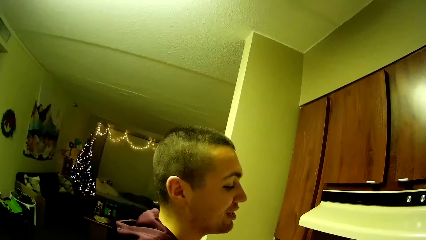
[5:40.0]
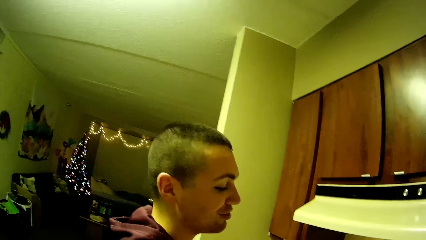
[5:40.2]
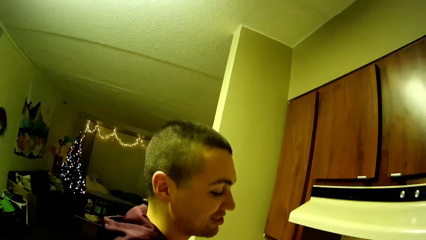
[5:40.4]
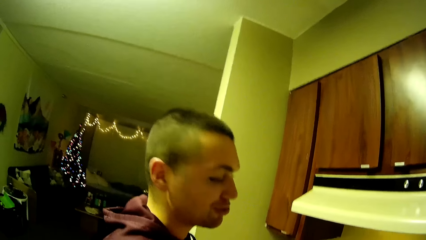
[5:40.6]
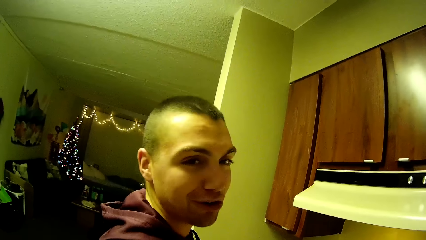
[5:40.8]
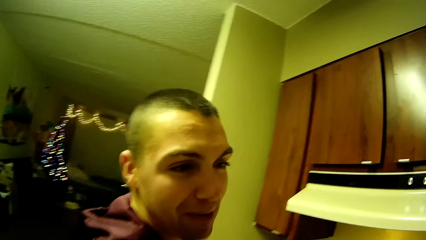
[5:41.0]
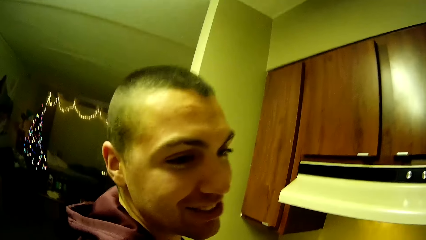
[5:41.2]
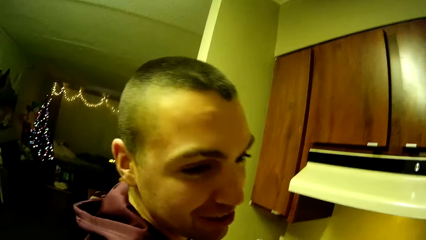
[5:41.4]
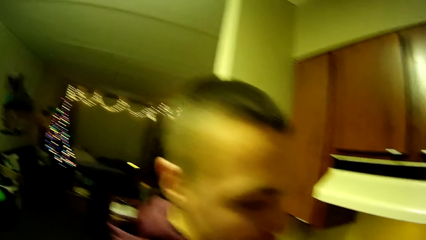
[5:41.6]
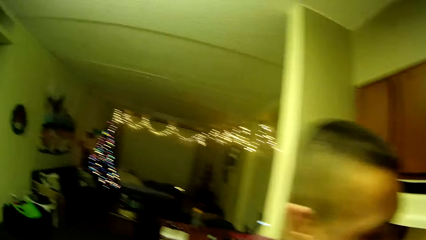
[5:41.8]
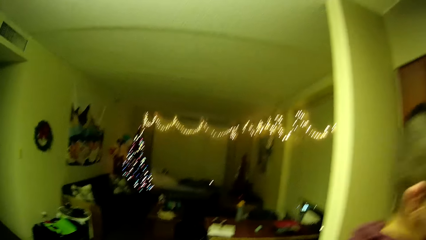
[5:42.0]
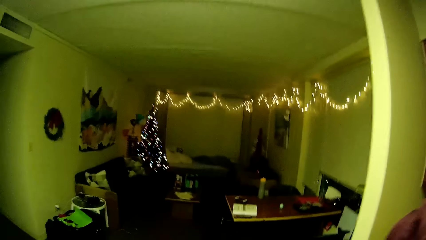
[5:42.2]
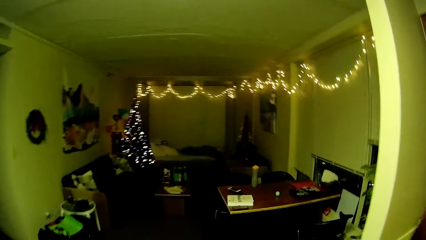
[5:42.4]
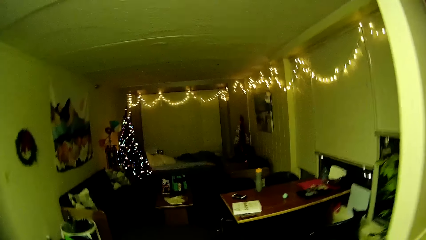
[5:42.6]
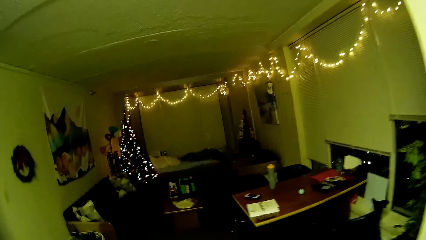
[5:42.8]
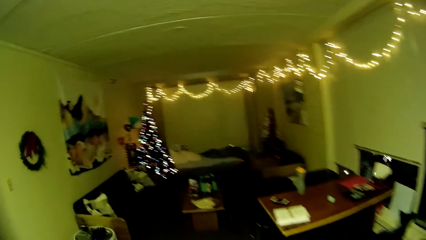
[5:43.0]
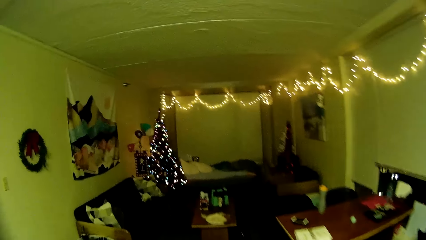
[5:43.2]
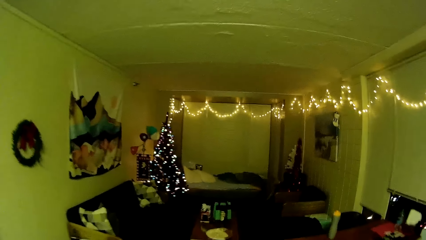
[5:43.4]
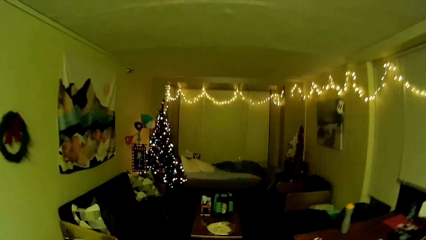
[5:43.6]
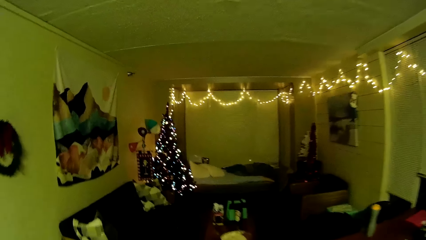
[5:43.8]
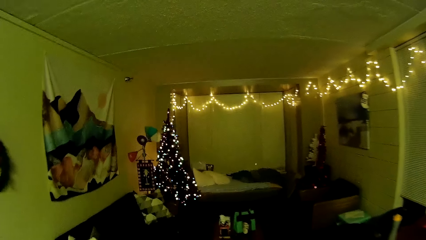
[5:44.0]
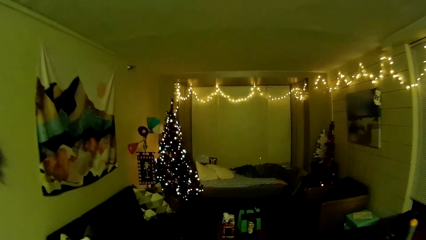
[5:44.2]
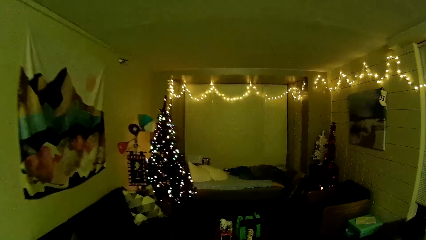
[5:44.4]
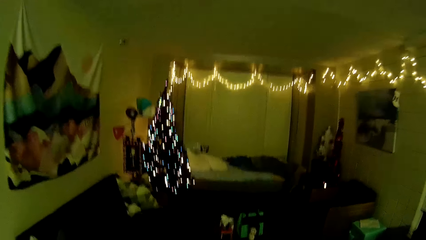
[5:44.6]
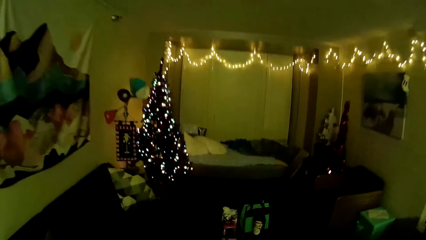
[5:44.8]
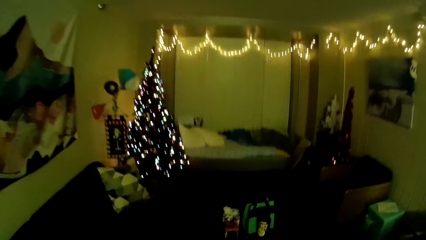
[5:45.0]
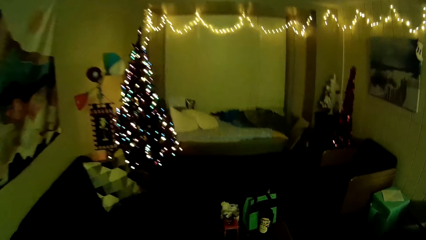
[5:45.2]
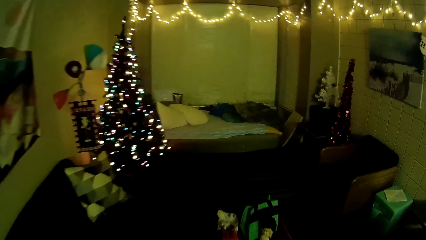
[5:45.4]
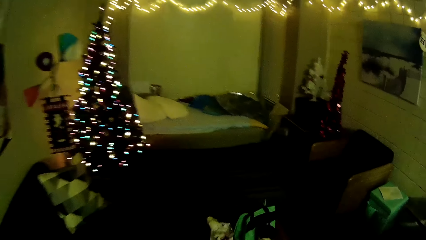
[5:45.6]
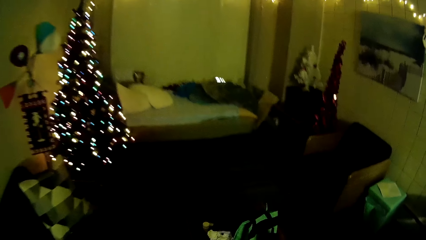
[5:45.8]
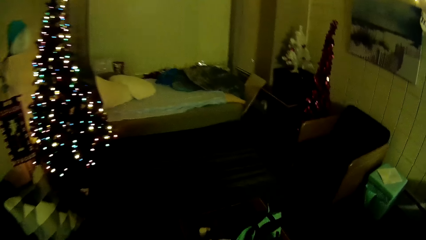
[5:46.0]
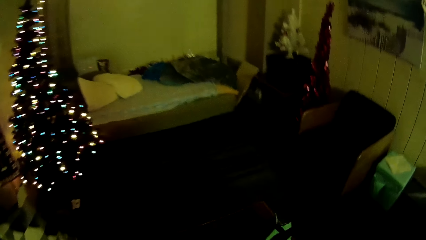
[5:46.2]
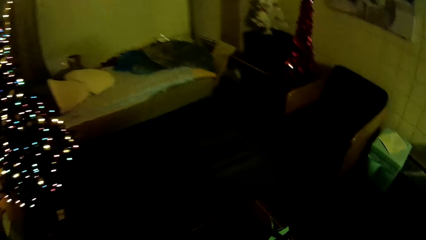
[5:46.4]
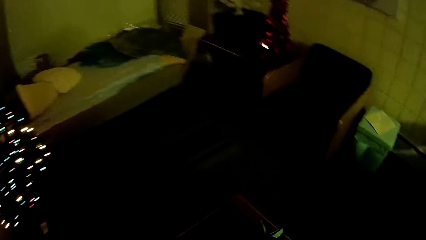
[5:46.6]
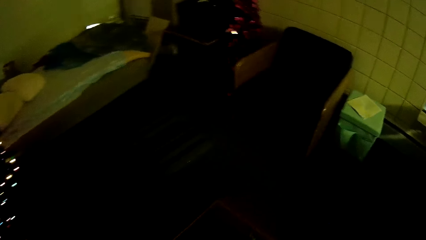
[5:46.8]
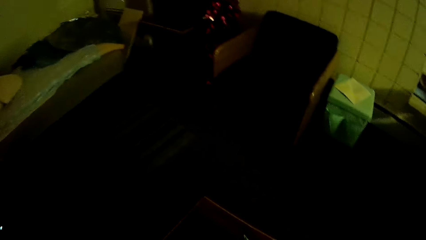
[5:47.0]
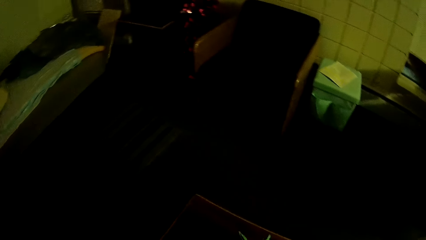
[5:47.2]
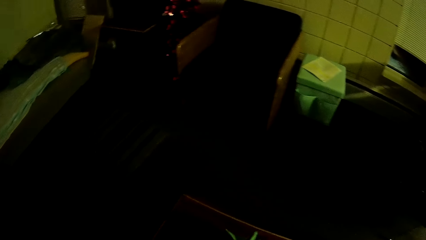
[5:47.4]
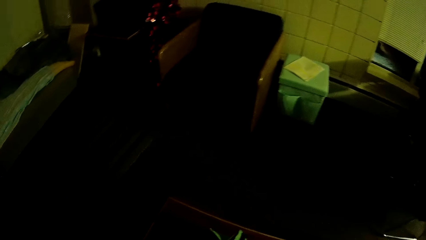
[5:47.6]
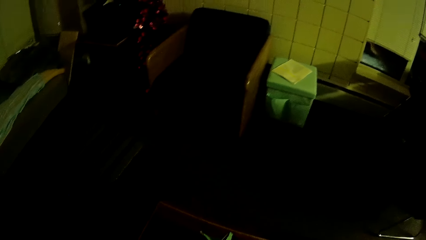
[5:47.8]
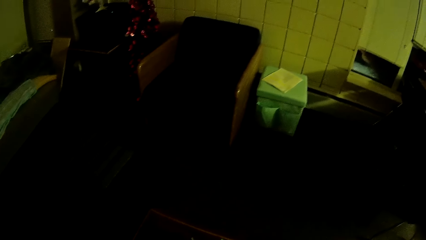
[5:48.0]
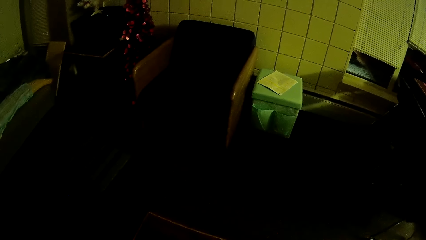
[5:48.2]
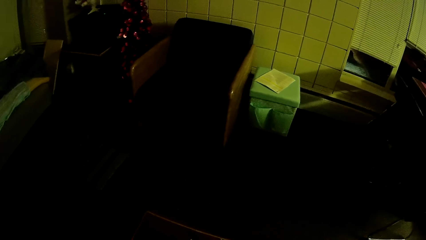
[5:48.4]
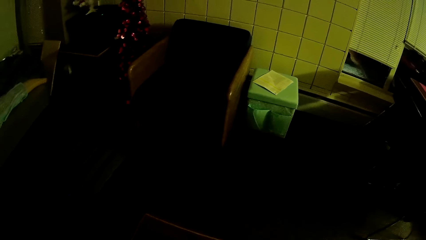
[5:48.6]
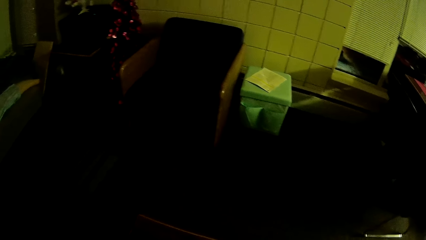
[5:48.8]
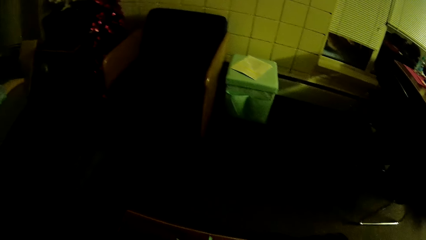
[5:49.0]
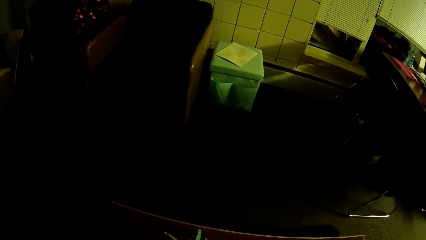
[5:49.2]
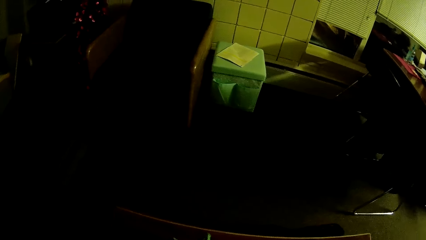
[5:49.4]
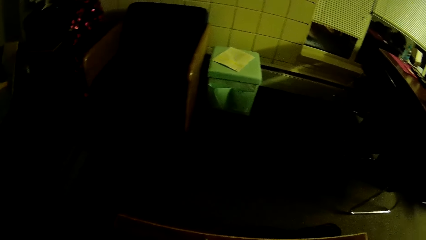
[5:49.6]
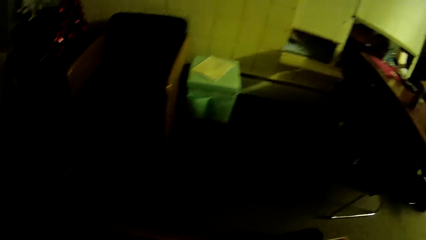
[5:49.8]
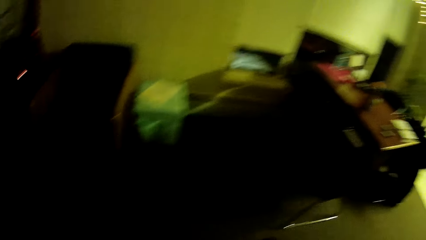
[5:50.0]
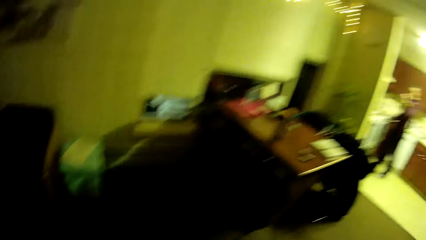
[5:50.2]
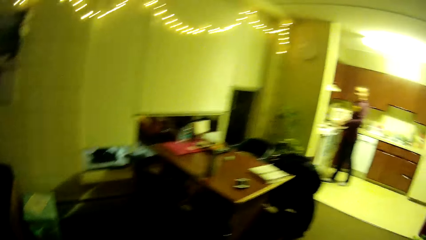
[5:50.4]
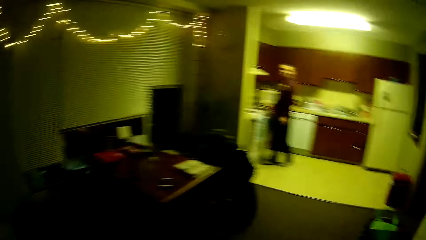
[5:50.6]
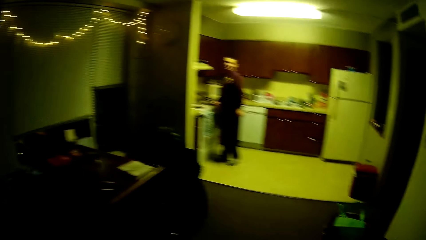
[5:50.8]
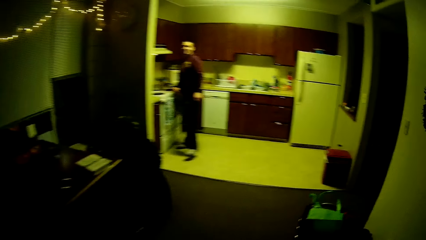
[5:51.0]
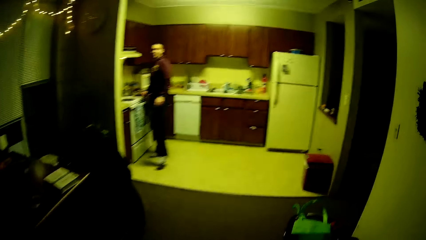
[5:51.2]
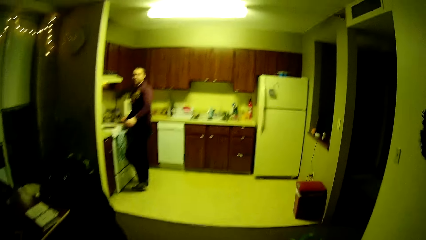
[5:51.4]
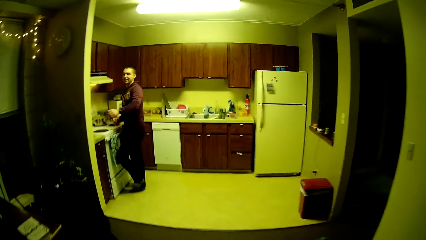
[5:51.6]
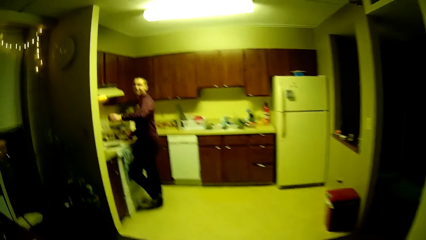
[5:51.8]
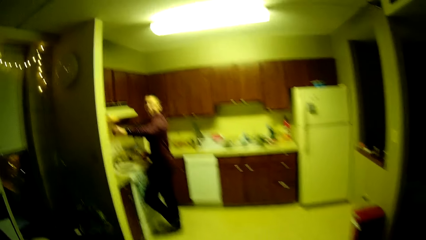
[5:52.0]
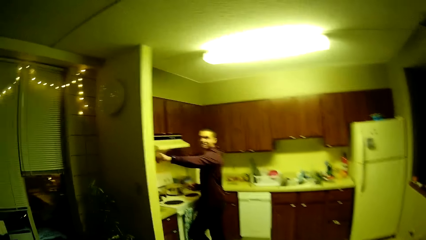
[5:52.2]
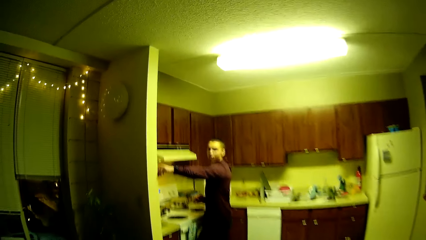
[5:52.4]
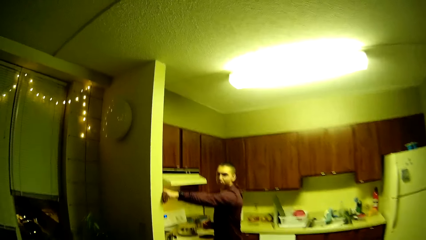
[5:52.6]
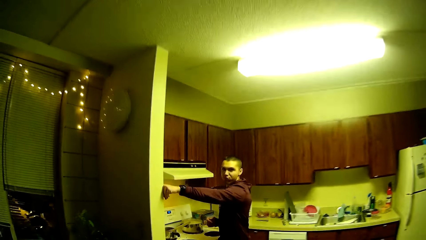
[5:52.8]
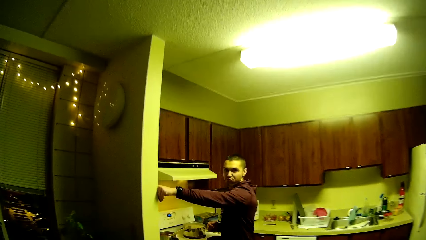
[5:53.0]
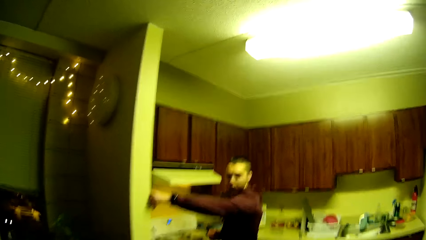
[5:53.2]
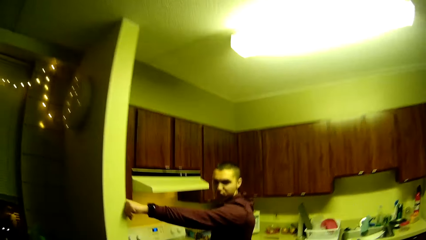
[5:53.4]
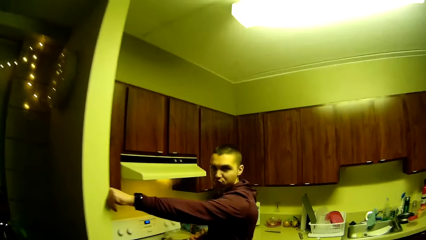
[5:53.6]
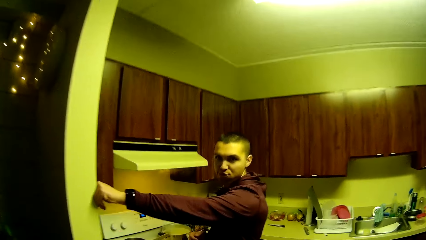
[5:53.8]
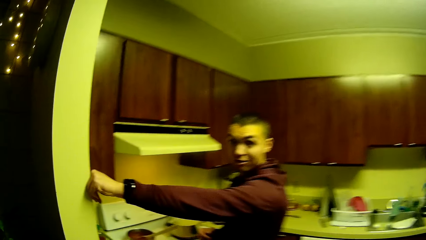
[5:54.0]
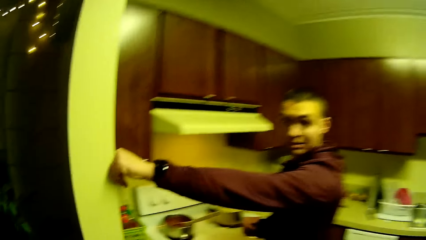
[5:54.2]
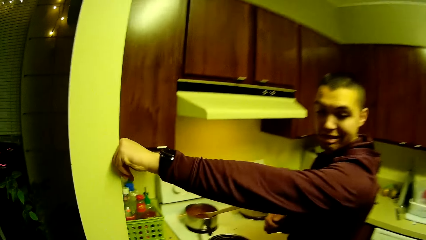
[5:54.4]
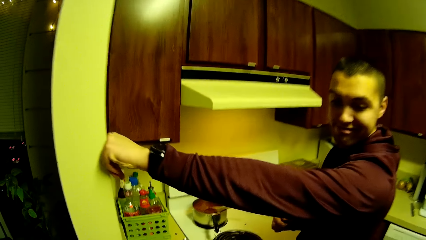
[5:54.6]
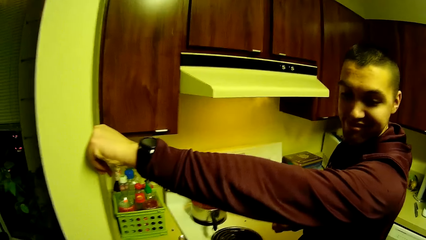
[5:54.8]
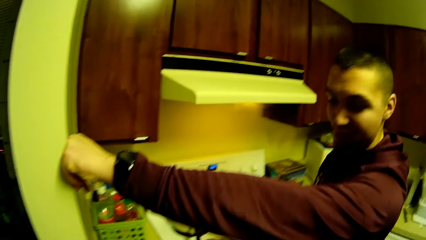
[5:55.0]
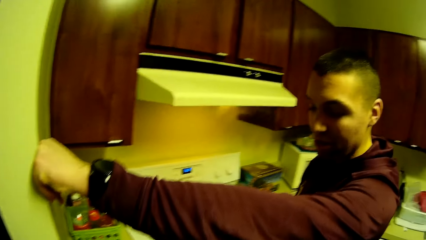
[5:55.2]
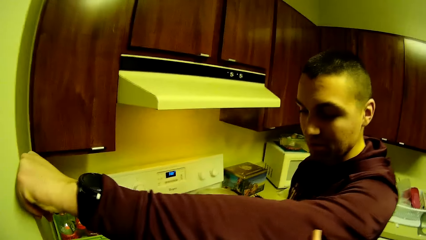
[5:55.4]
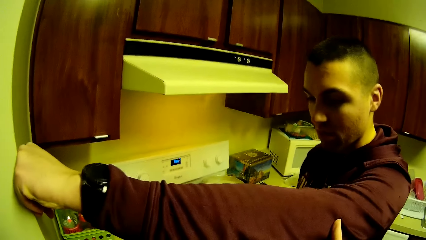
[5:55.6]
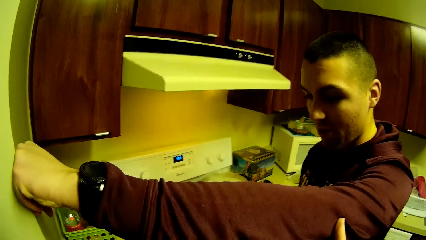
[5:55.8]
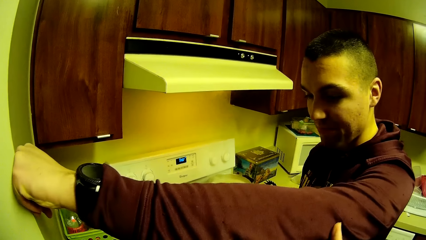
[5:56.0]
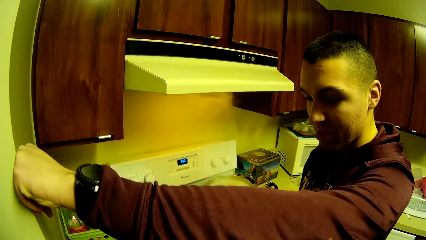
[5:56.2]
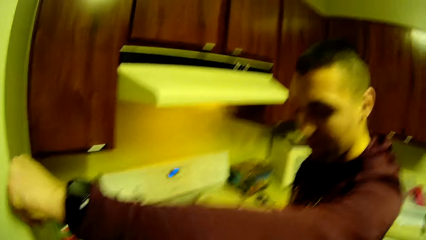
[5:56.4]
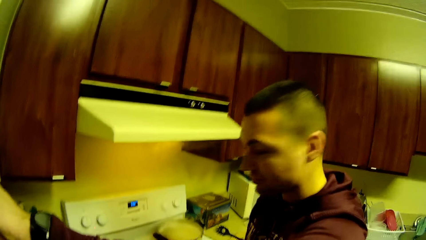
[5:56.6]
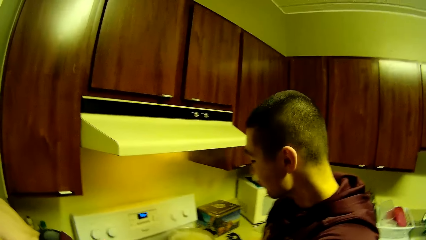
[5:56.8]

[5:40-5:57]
The camera wearer walks towards a table. They pick up a bottle on the table with her right hand. They walk towards the man. They walk around the kitchen. They stretch his hand on the wall. They stir the stew with the right hand. They touch the man with her right hand.
